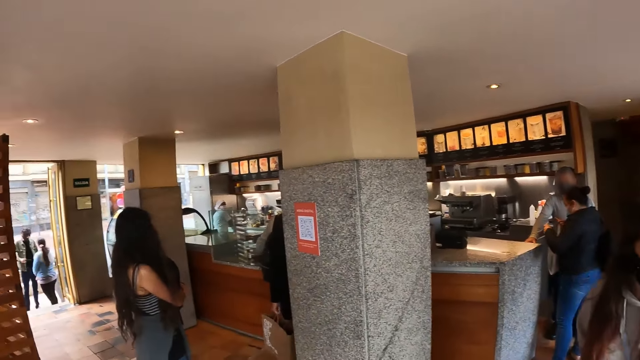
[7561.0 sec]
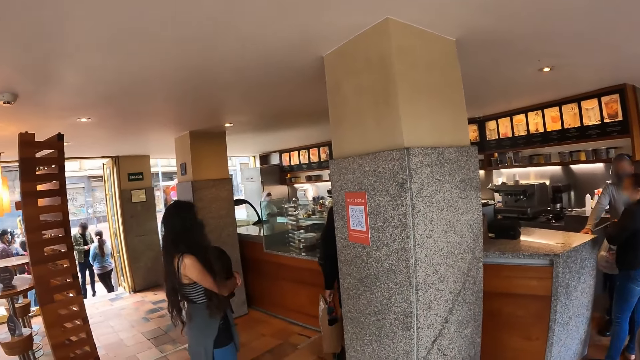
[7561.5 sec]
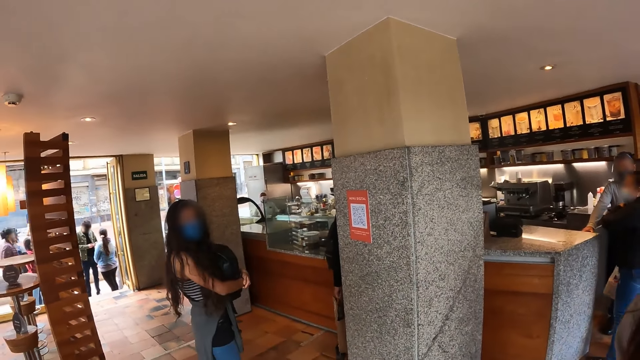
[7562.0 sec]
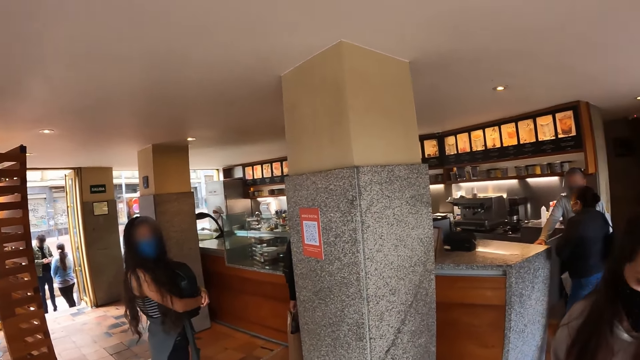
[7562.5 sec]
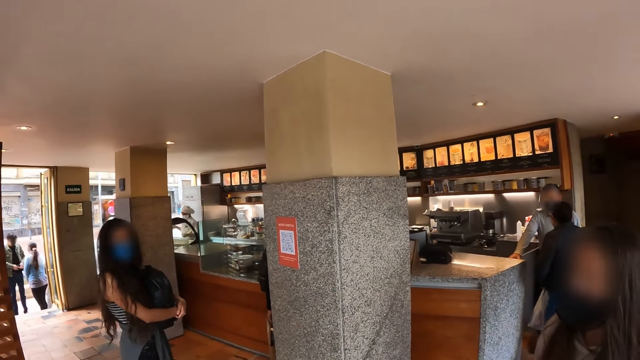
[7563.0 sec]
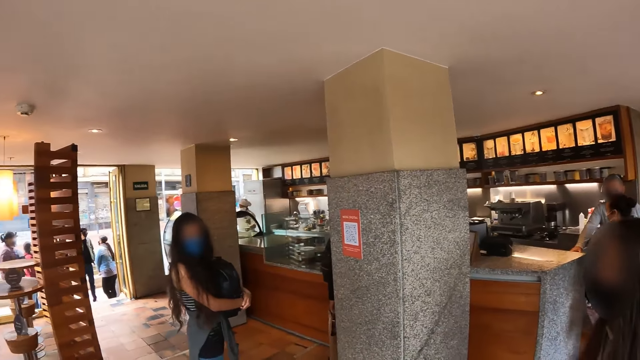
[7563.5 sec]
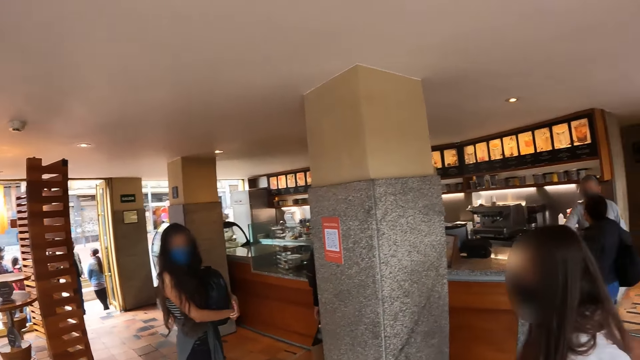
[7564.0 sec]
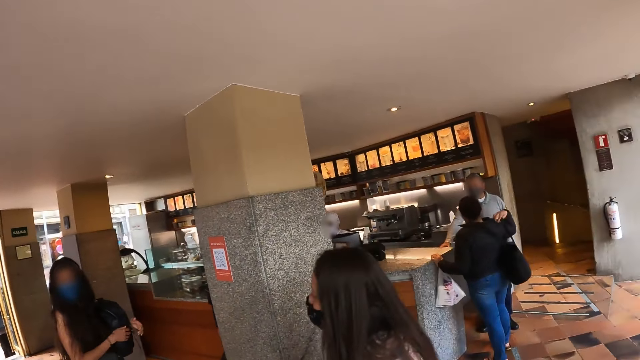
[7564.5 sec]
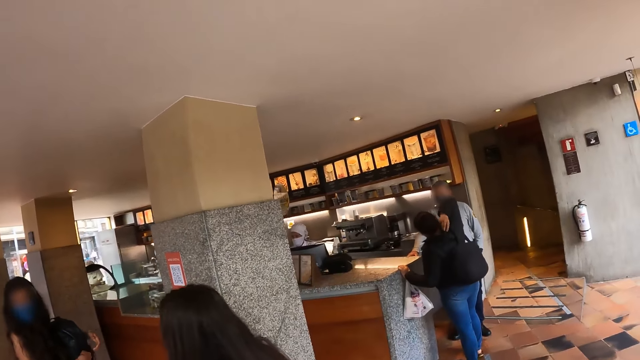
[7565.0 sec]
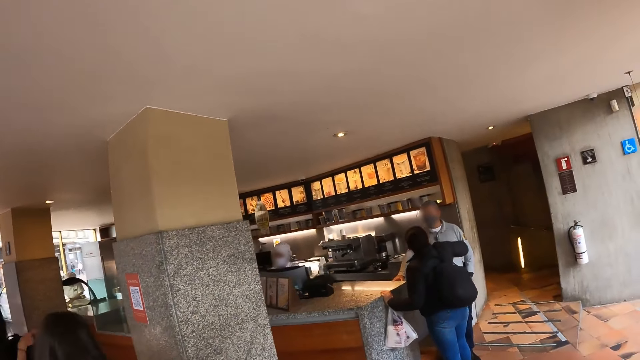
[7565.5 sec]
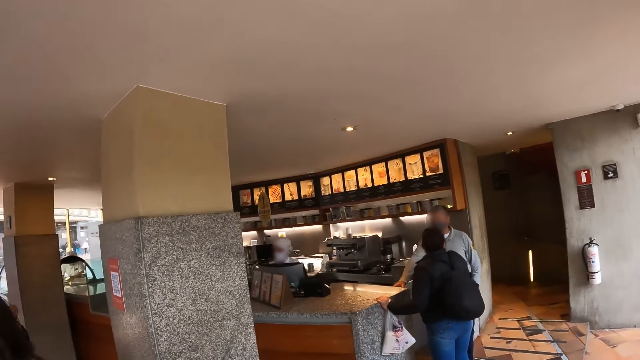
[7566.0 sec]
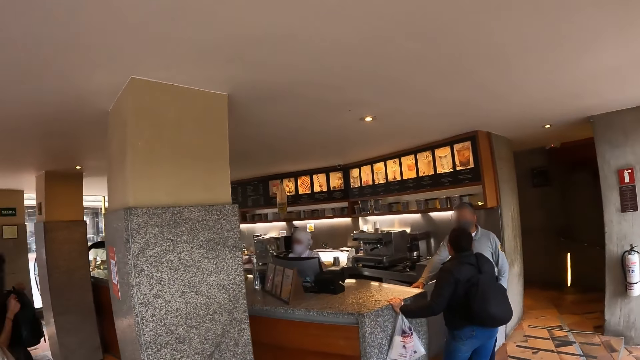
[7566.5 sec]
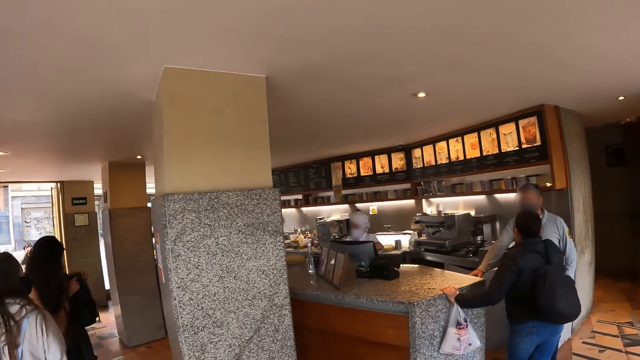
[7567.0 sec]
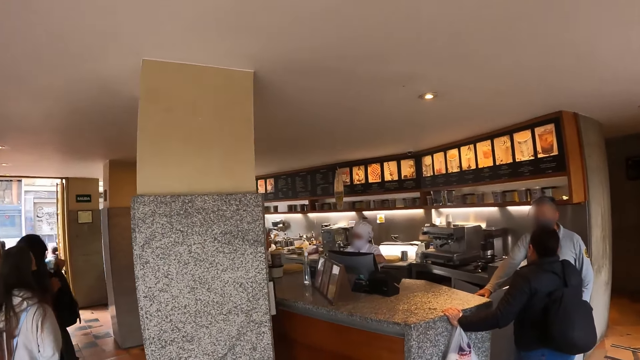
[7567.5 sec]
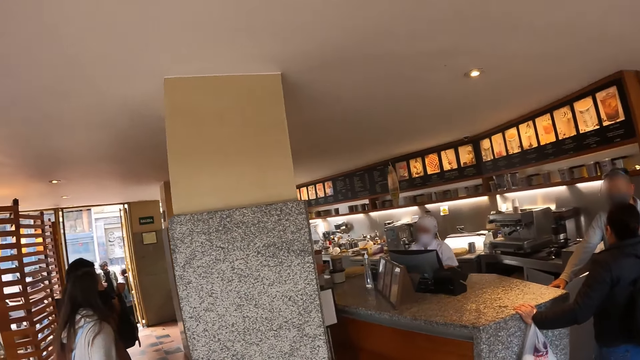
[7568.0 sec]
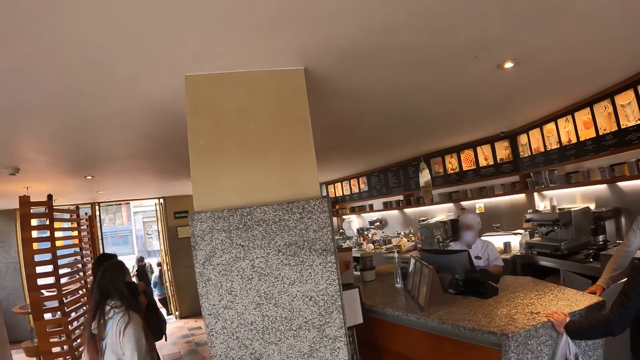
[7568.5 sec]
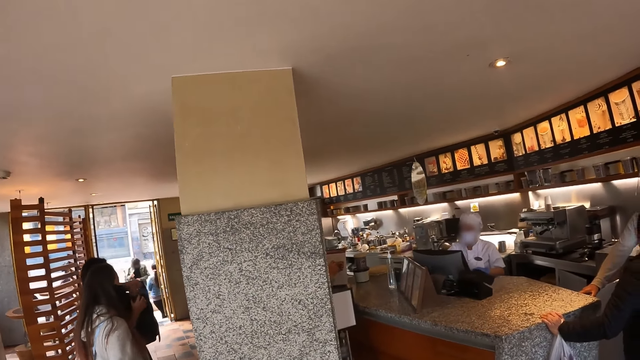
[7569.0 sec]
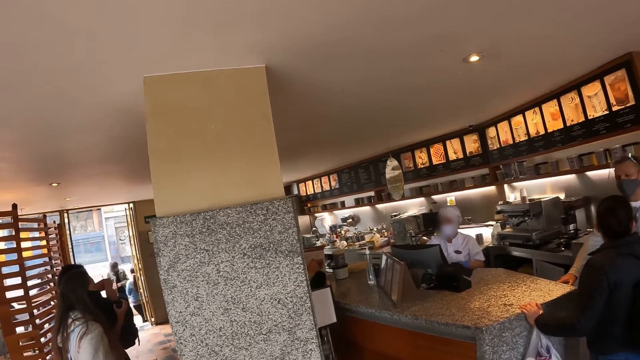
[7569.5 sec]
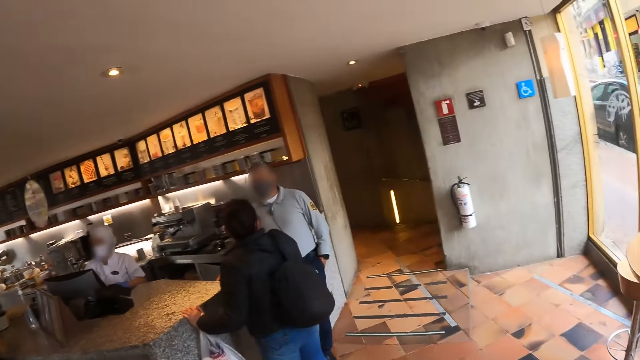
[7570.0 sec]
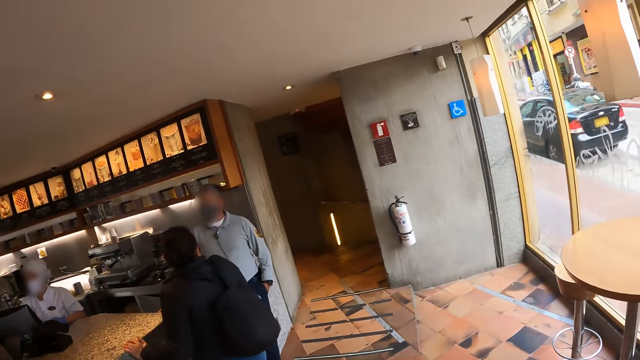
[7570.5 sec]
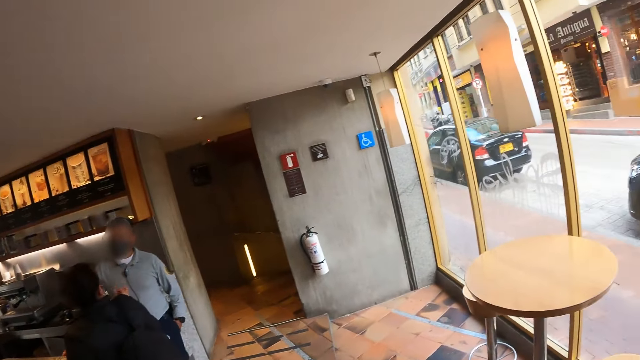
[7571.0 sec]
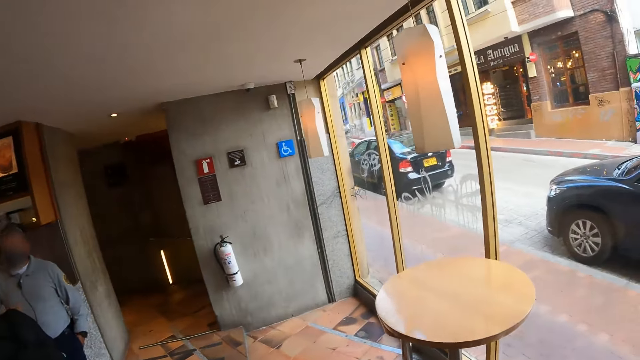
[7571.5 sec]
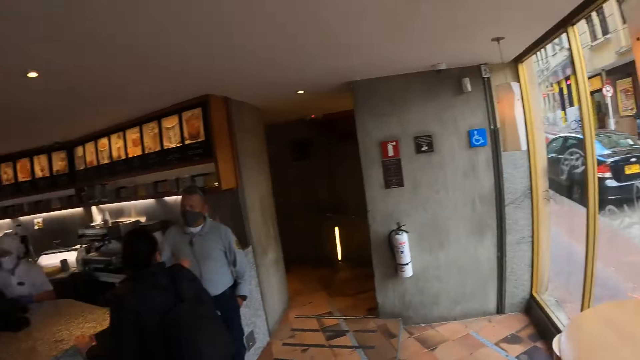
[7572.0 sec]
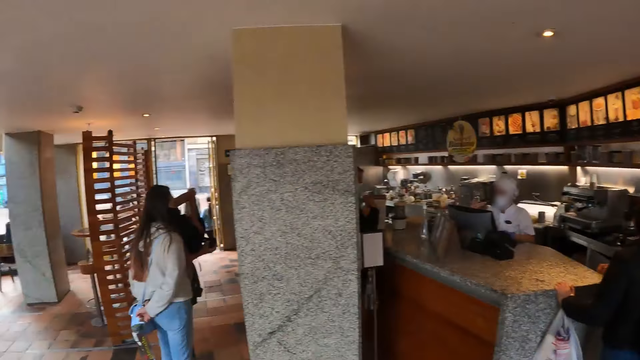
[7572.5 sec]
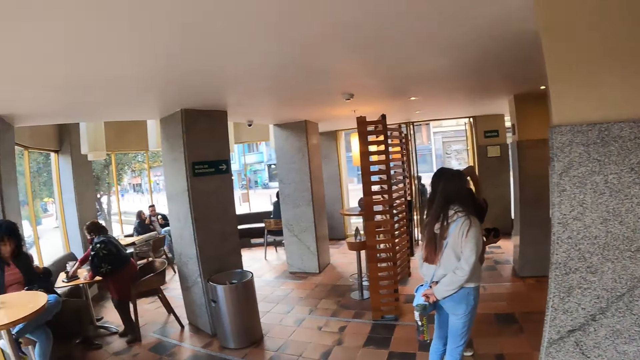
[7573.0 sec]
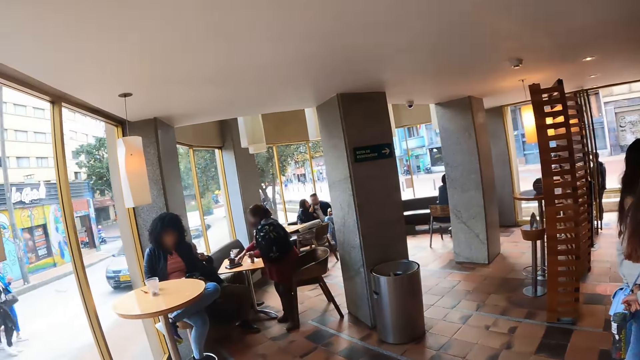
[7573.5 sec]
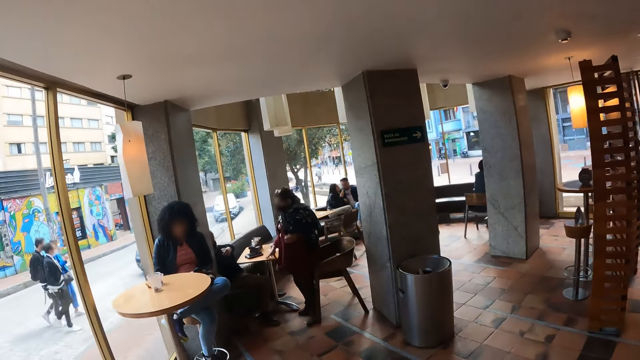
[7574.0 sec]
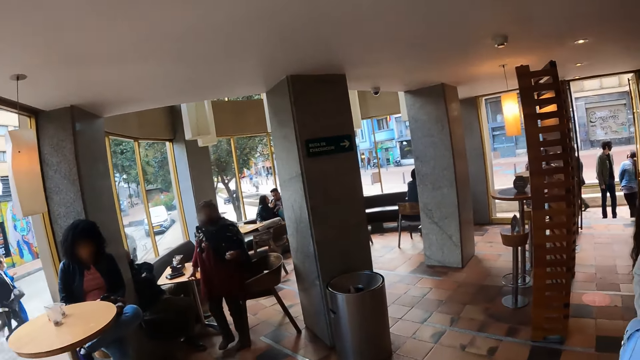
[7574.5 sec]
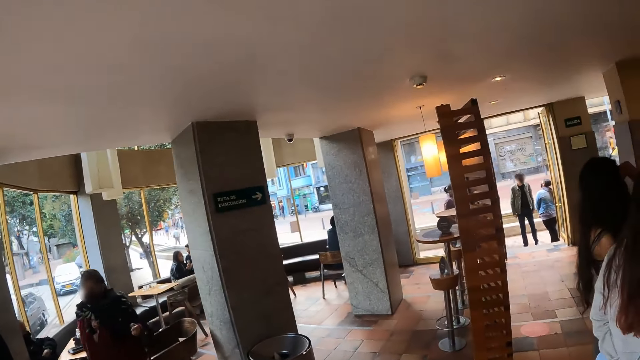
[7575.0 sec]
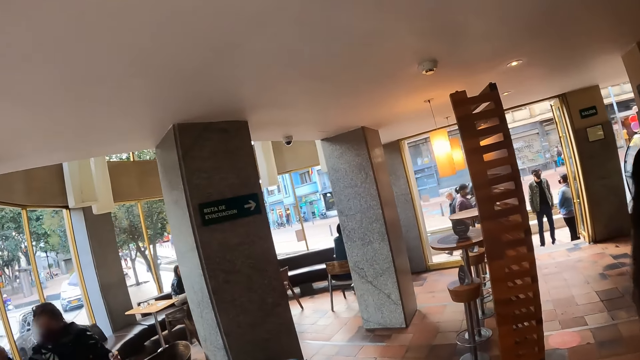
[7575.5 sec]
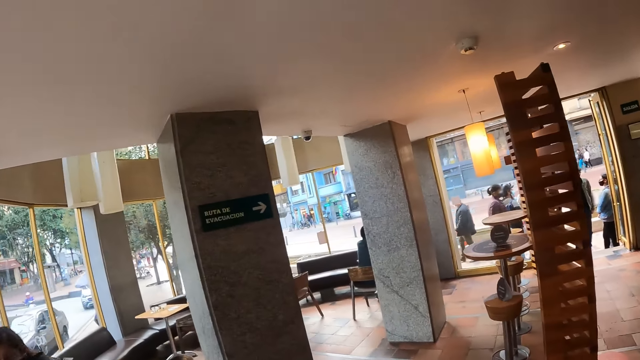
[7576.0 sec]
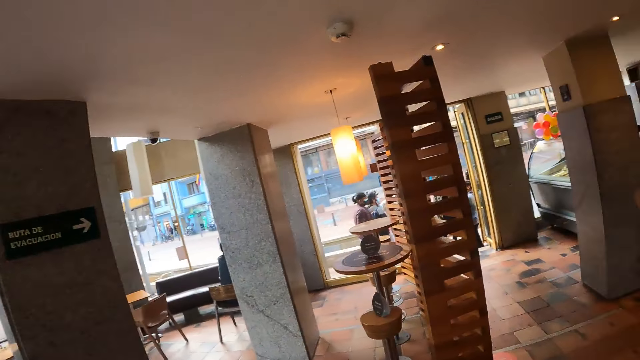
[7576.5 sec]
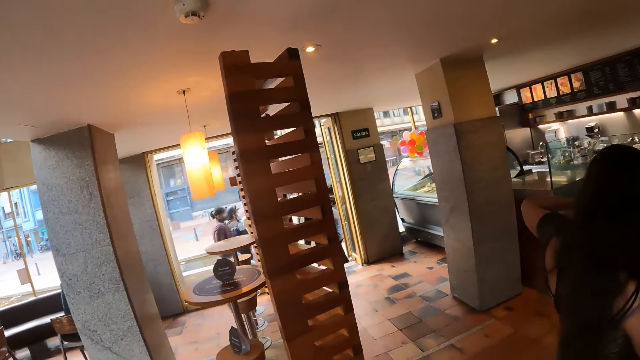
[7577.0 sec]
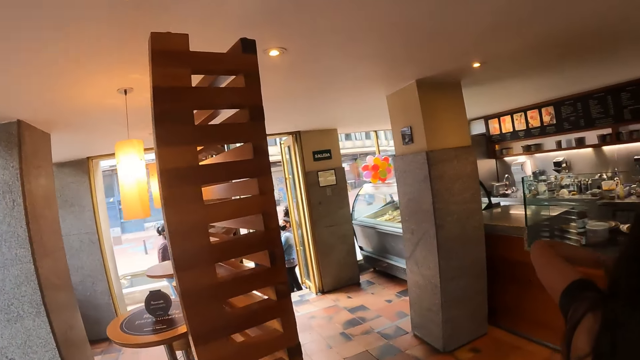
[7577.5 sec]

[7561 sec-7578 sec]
The camera wearer looks around. They walk around.

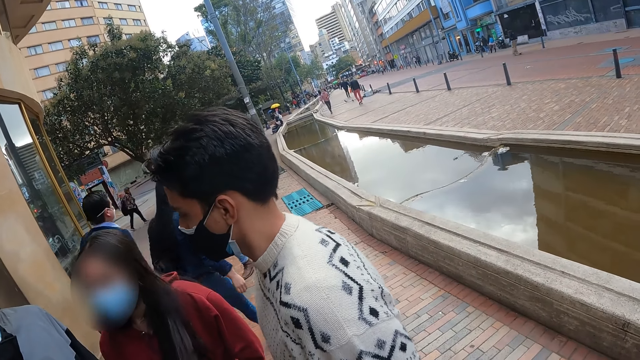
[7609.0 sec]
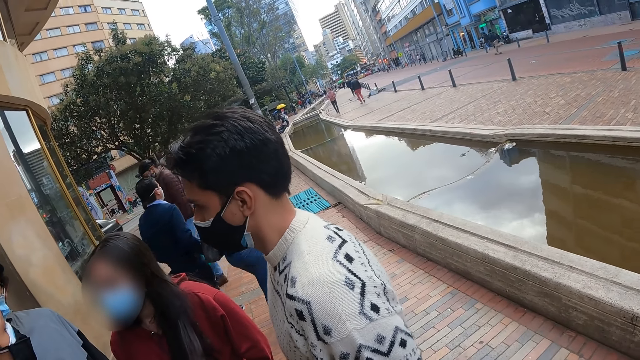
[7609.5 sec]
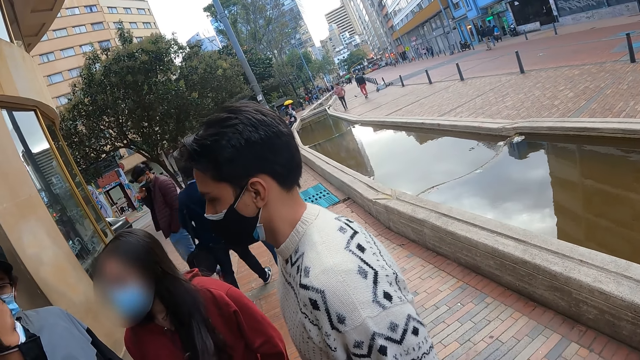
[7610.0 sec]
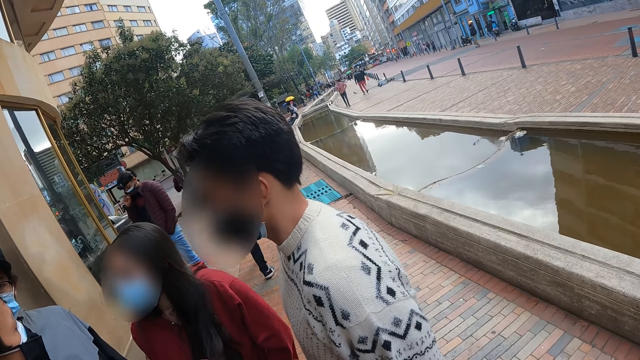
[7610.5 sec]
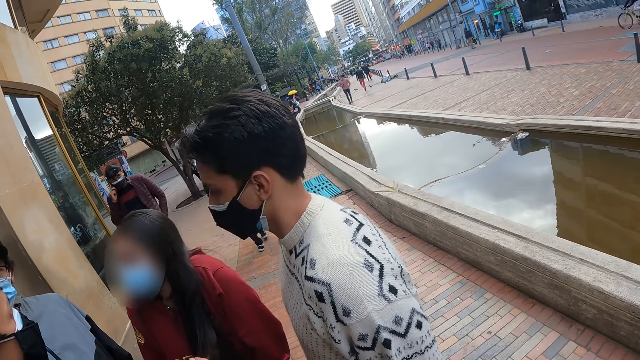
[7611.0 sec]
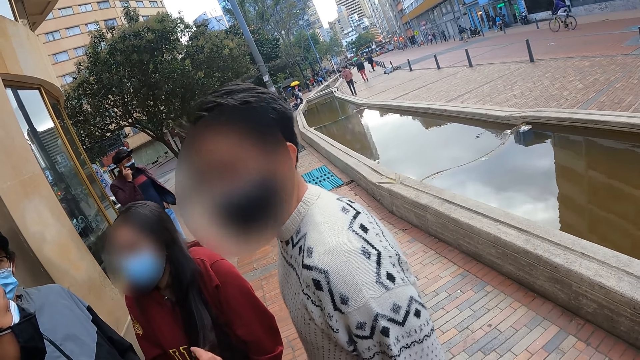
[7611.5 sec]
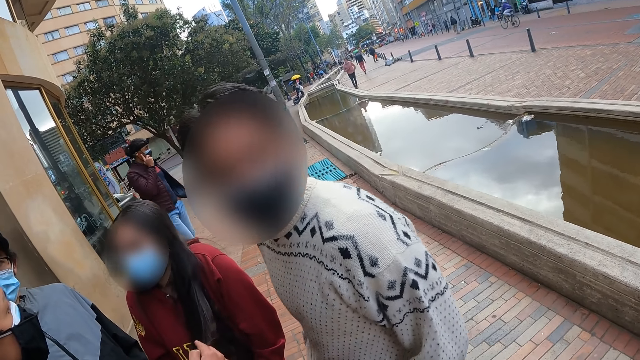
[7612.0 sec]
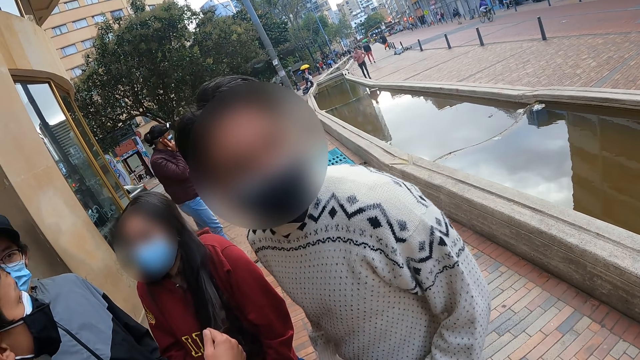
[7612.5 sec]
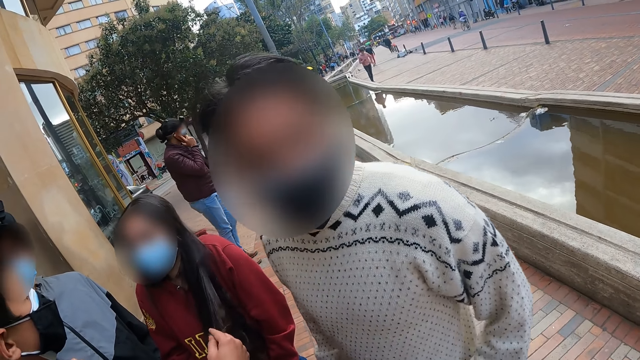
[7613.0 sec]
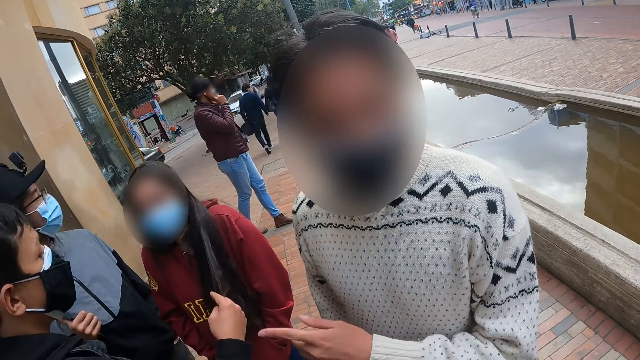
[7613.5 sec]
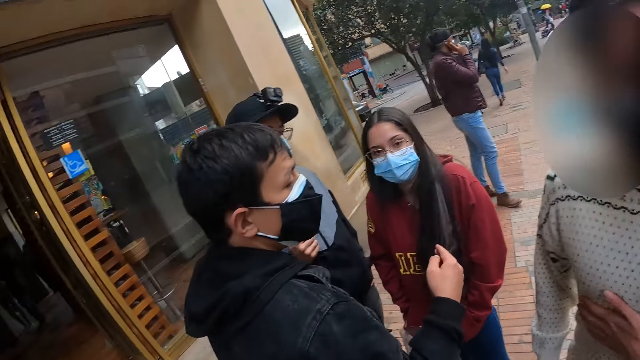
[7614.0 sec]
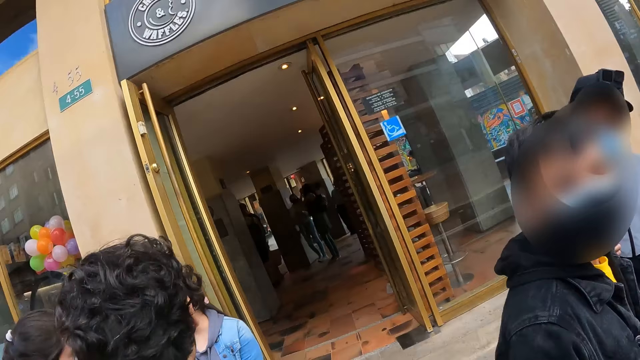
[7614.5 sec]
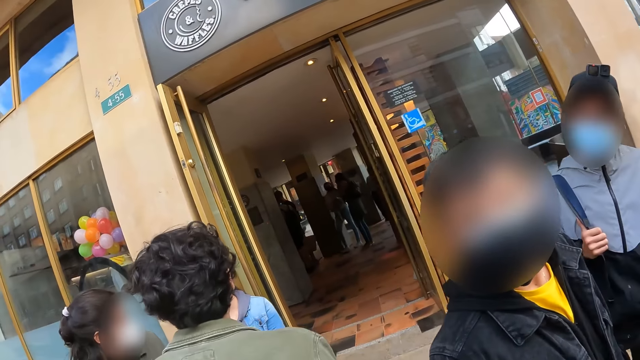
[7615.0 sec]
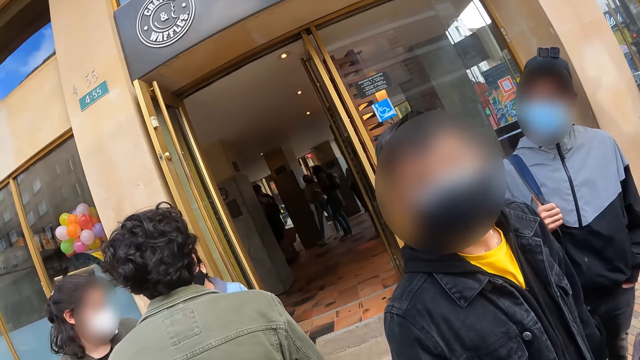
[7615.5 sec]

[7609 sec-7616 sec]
The camera wearer records a video. They interact with a man. They look around.
